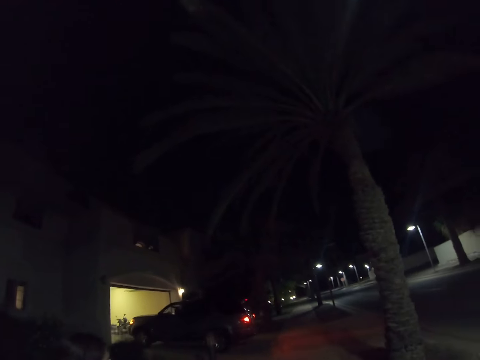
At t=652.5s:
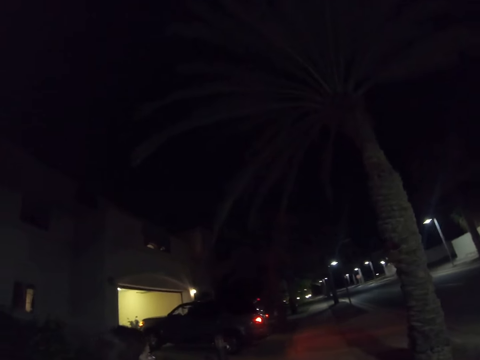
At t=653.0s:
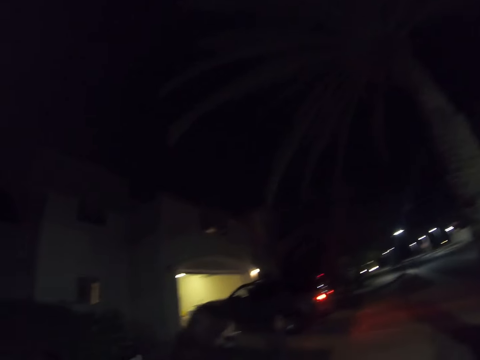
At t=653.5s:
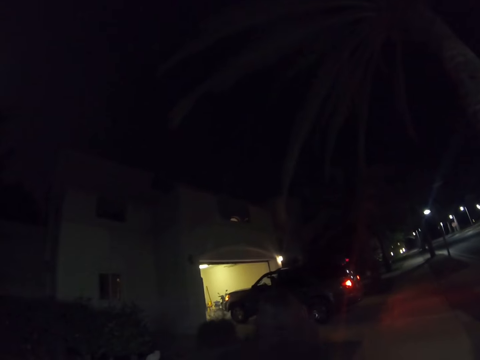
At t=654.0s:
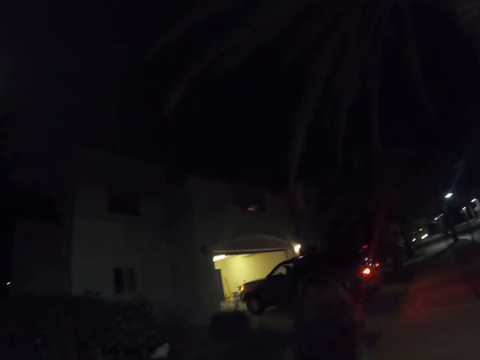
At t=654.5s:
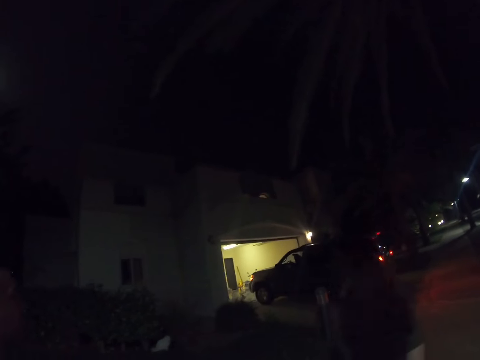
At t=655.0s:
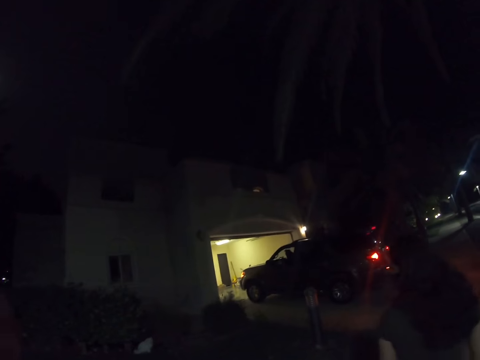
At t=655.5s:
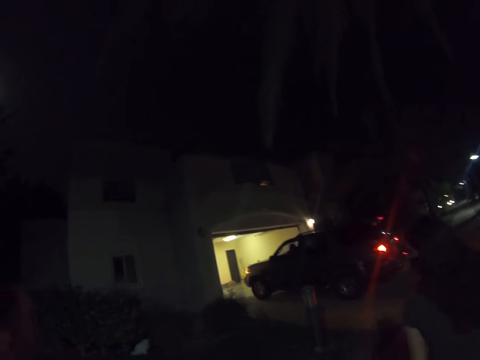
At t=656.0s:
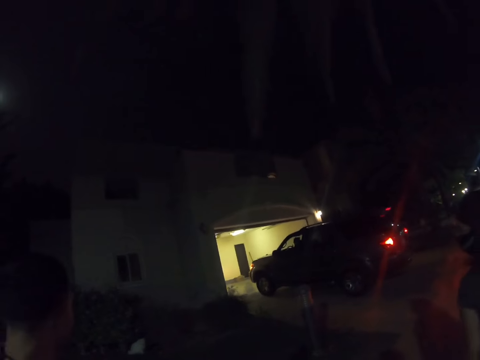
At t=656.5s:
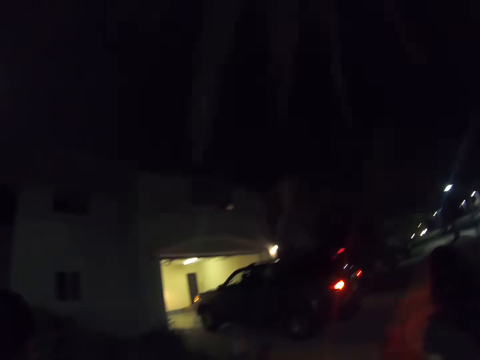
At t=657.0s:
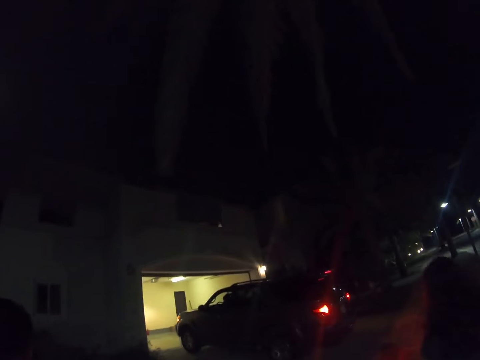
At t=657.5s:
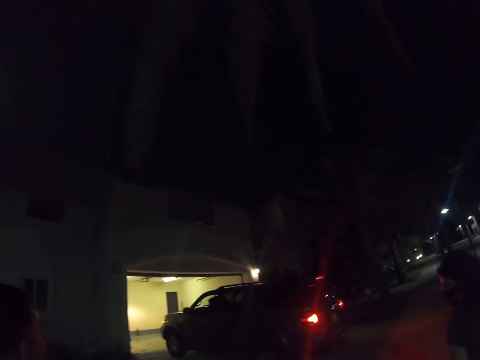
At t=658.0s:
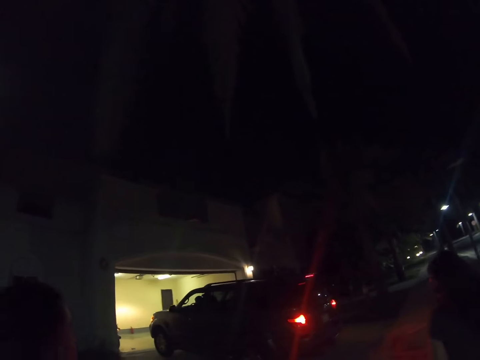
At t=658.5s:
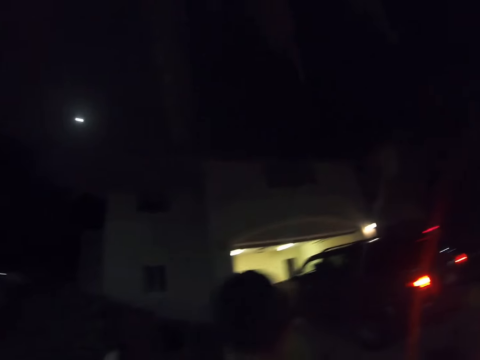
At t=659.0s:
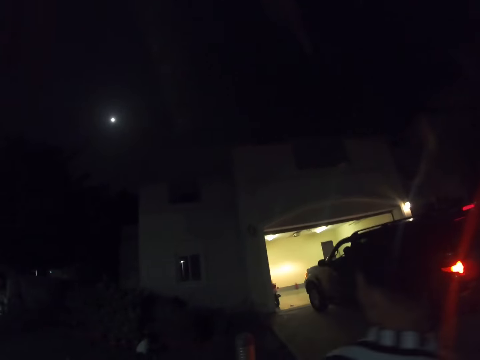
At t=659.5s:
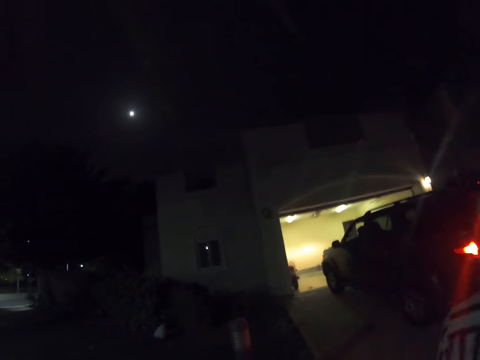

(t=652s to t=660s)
The woman walks on the road. A man walks on the road. The man walks on the road again.

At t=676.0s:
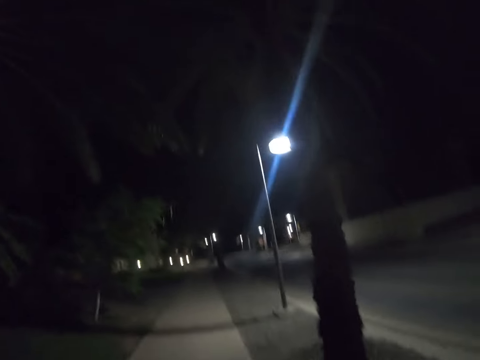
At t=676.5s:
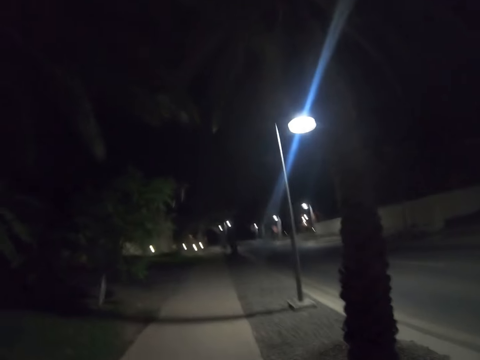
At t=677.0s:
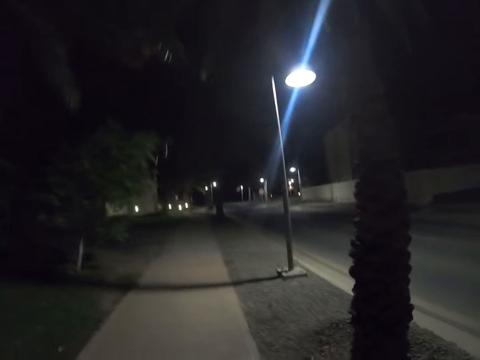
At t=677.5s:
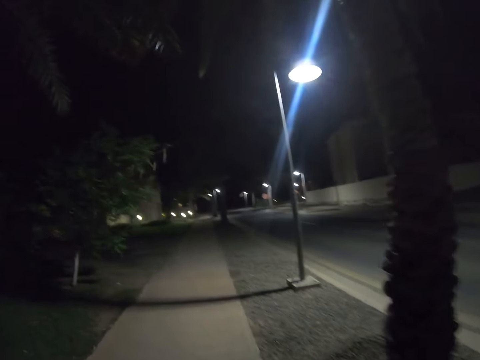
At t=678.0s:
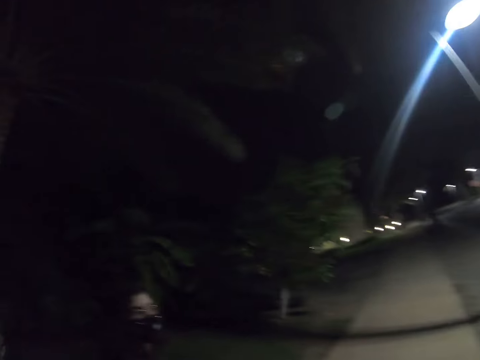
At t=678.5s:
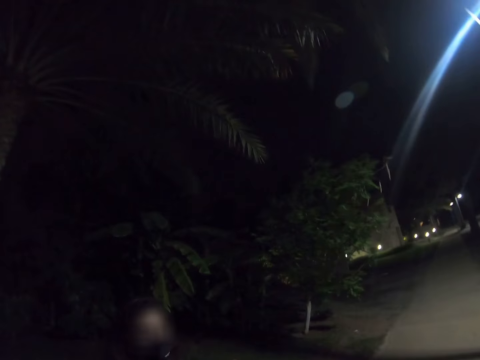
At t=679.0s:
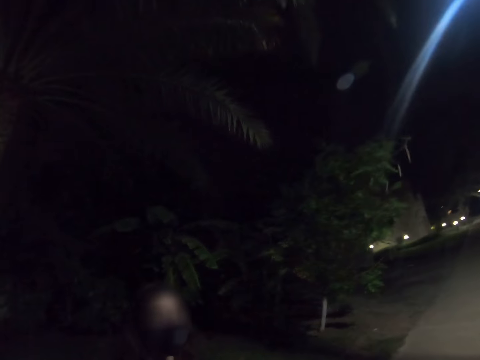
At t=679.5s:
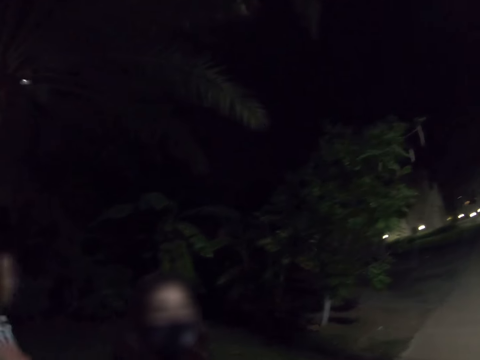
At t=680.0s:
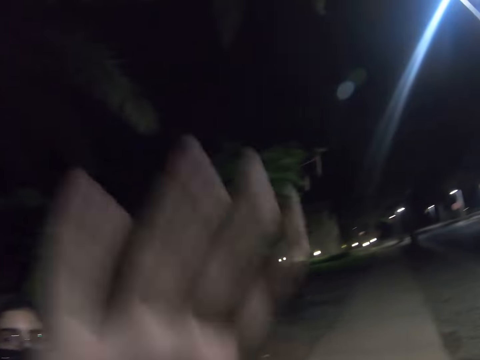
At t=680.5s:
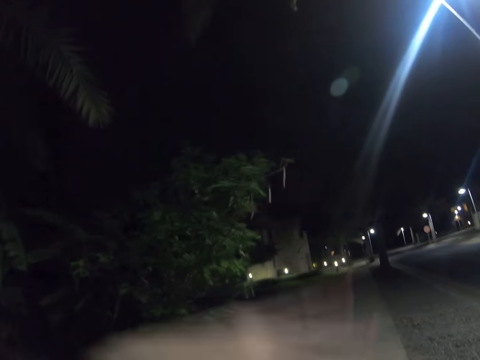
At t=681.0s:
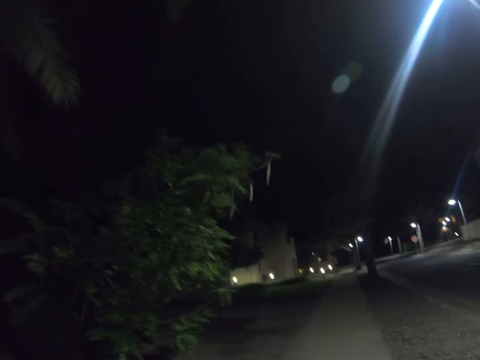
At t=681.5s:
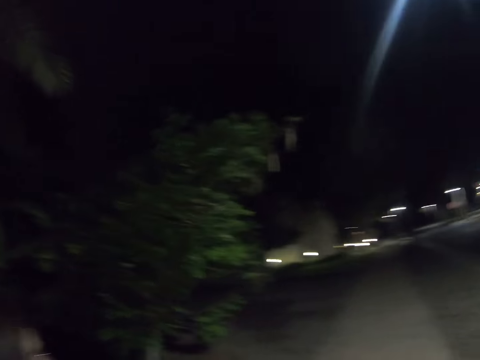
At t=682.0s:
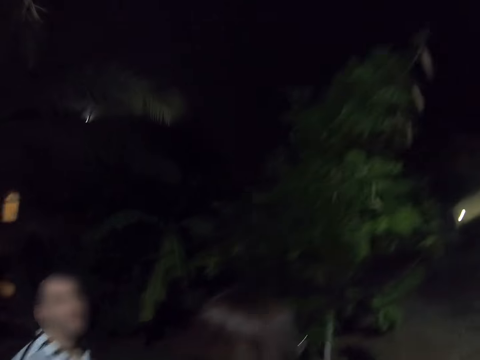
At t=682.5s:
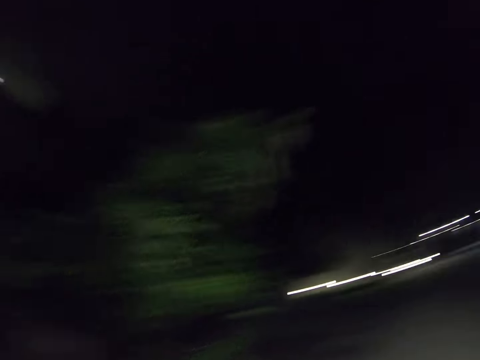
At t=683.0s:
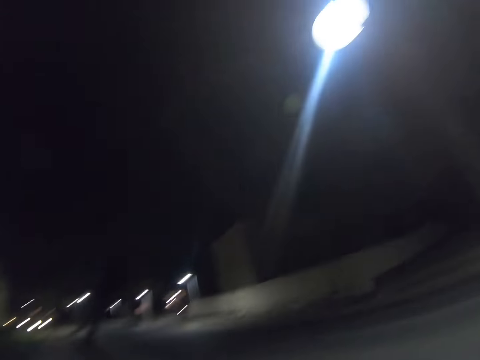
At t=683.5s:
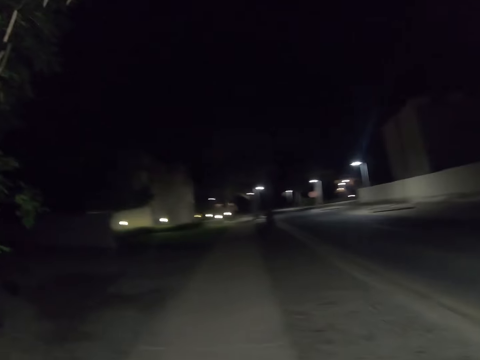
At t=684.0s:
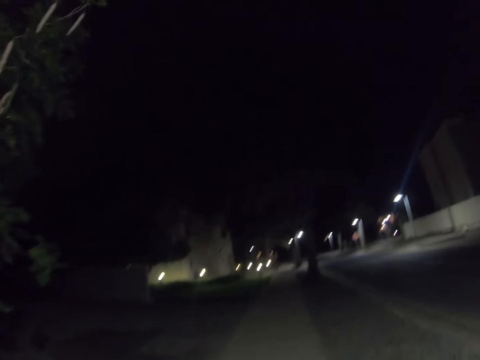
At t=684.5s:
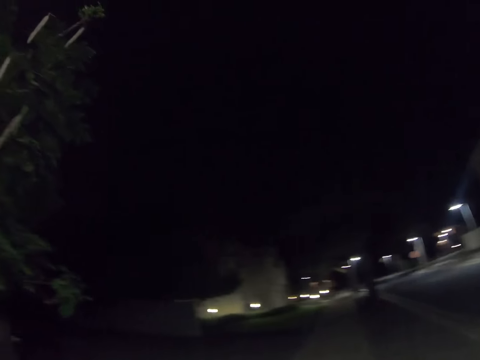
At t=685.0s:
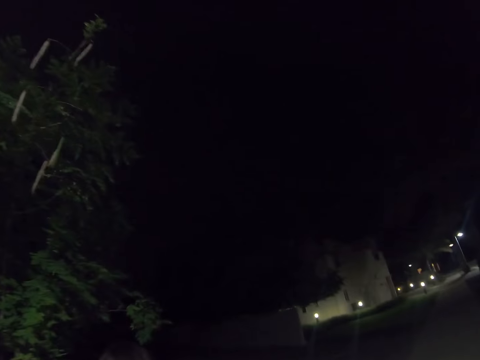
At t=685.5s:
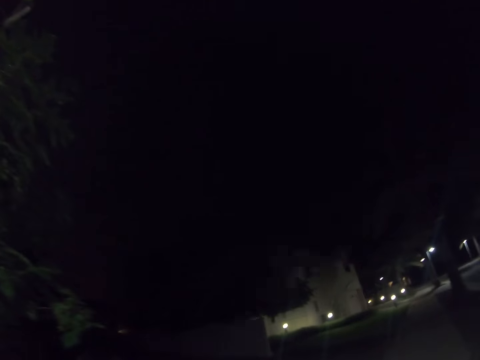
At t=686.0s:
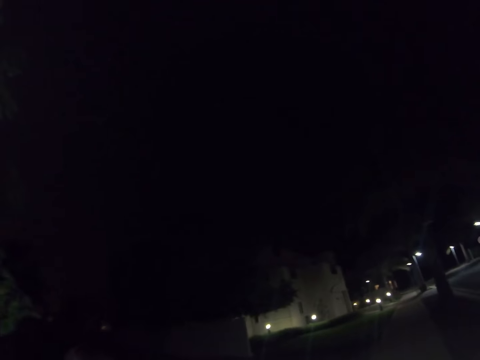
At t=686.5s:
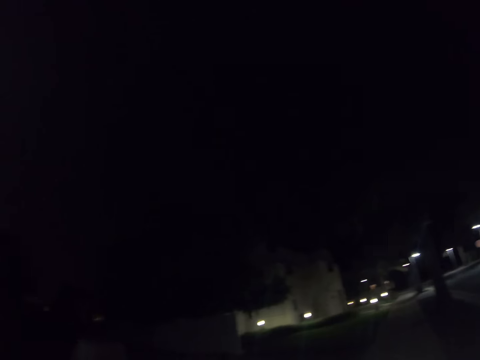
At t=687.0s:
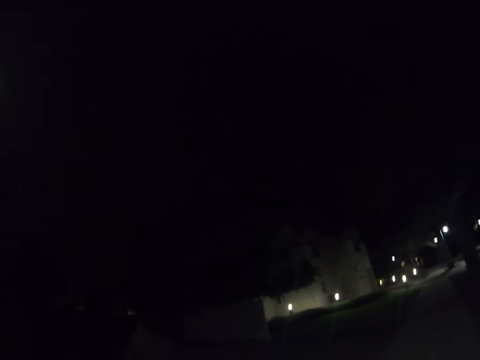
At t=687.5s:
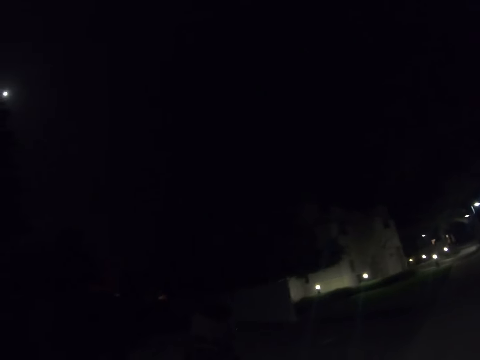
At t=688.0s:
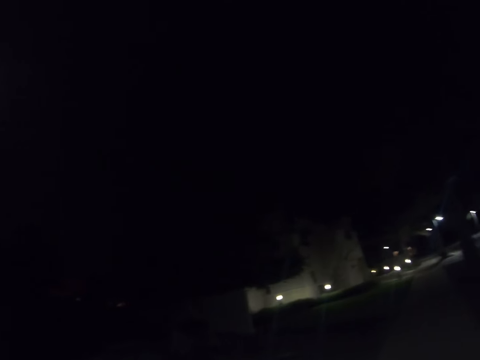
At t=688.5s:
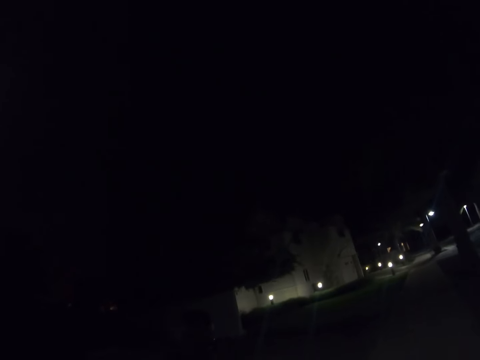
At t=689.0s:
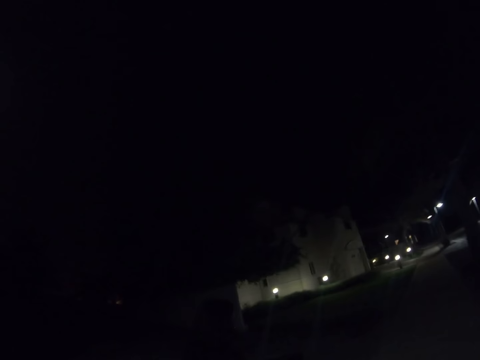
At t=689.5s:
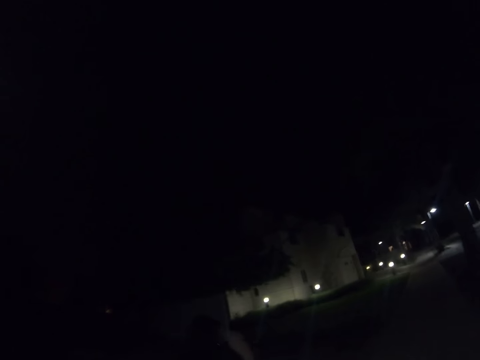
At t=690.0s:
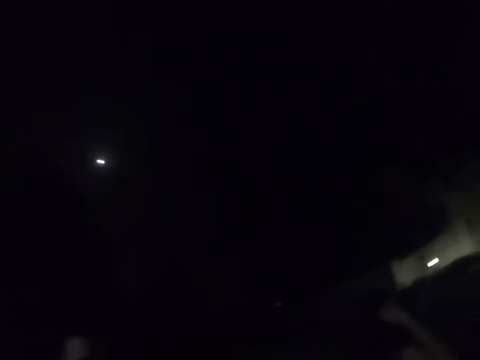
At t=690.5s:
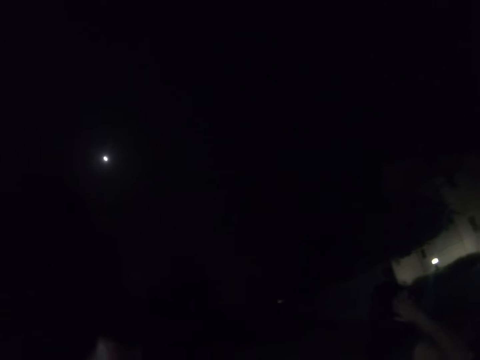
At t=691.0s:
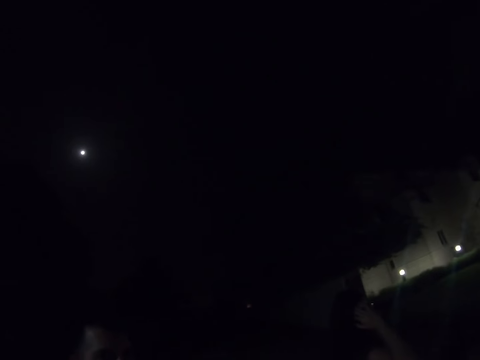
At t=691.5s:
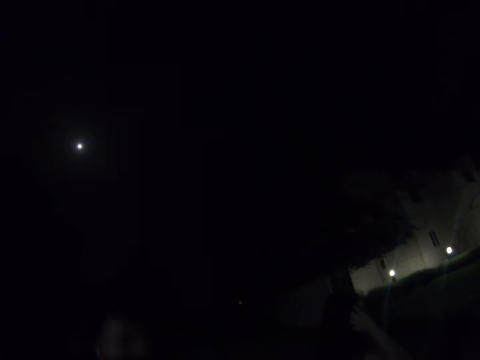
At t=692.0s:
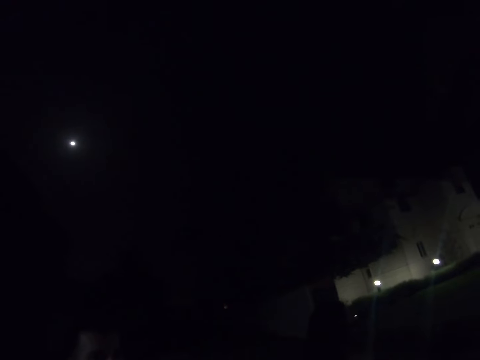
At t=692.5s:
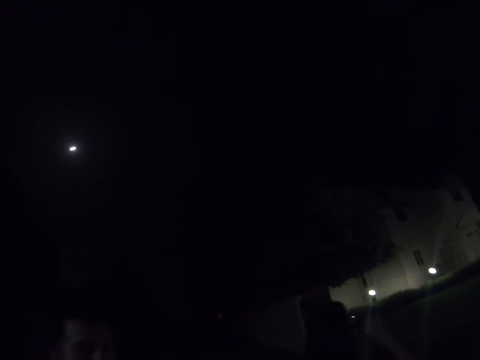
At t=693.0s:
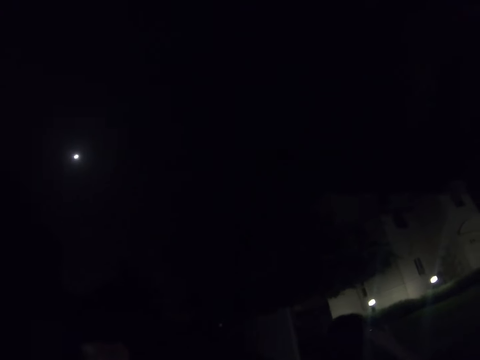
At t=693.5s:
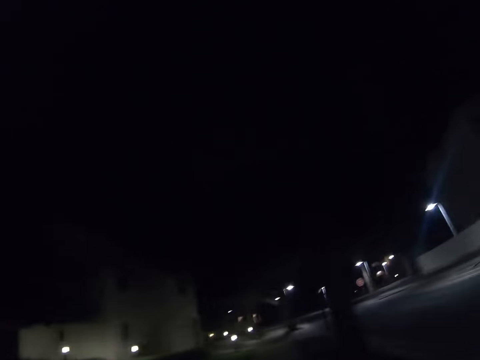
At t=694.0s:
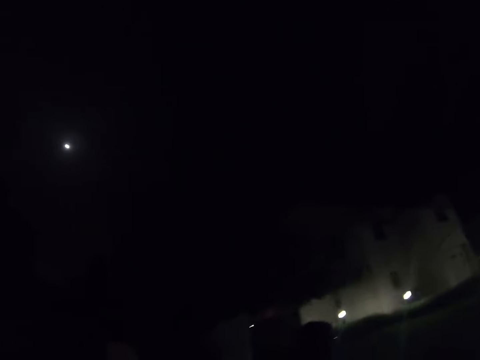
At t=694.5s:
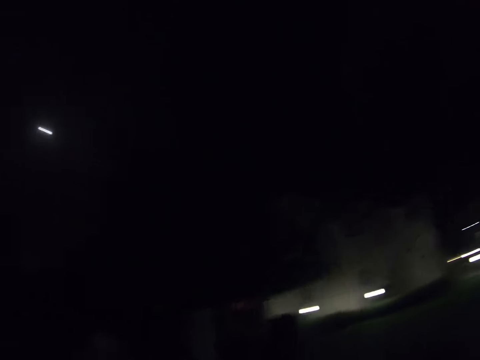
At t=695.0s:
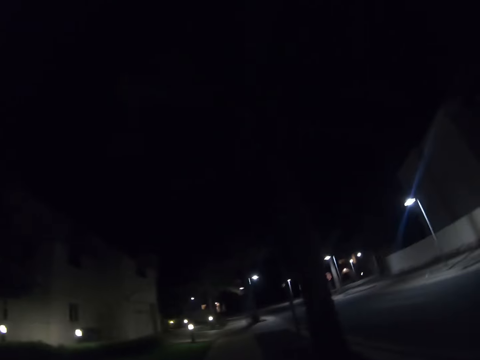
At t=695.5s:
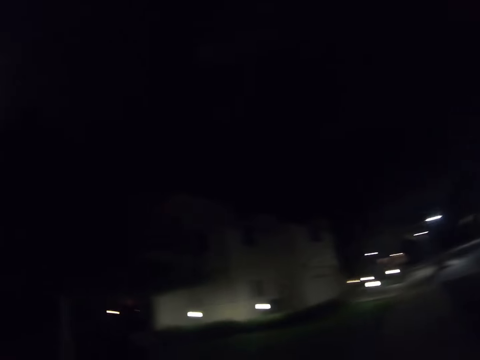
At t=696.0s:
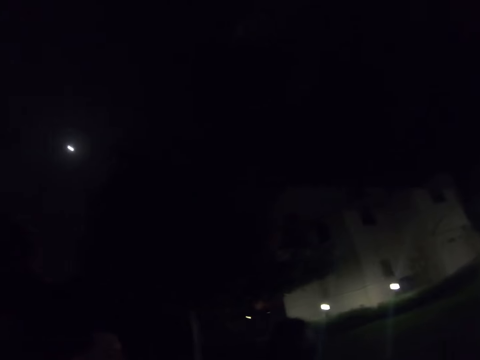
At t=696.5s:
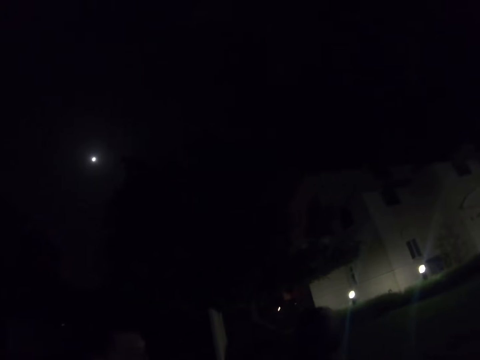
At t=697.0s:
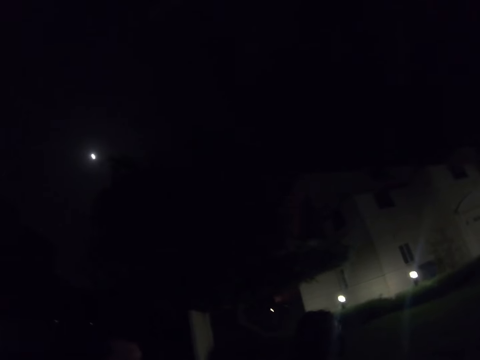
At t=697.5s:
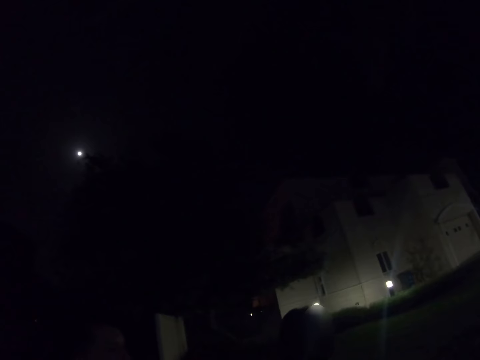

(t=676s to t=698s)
The woman walks on the road. The man walks on the road. The woman walks on the road. The woman waves her hand. The camera wearer walks on the road. The woman walks on the road. The man walks on the road. The woman walks on the road. The woman walks on the road again. The camera wearer walks on the road. The woman walks on the road. The man walks on the road. The woman walks on the road. The camera wearer walks on the road. The man walks on the road. The woman walks on the road.
